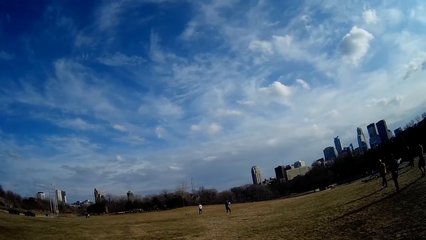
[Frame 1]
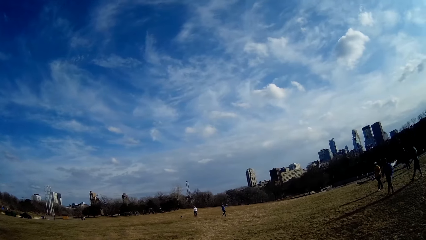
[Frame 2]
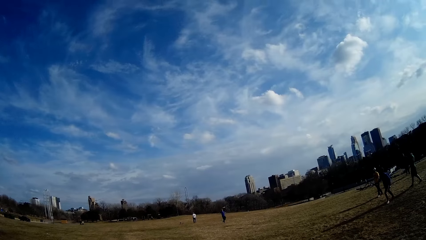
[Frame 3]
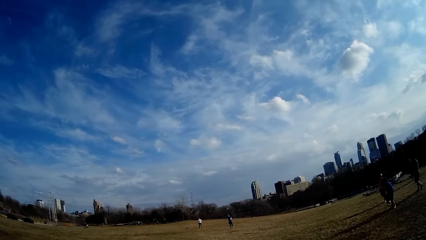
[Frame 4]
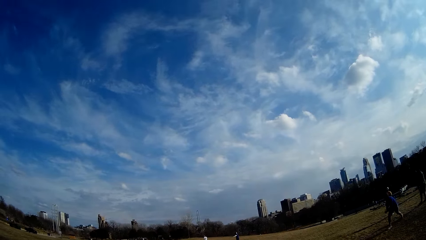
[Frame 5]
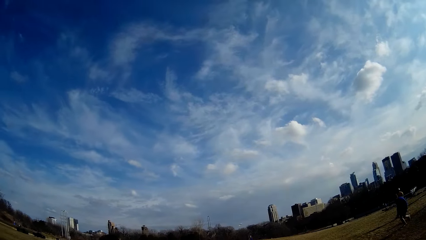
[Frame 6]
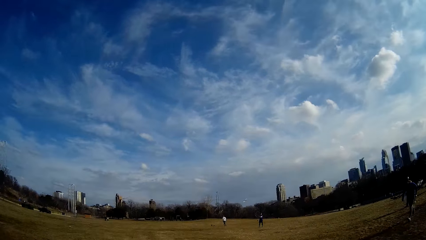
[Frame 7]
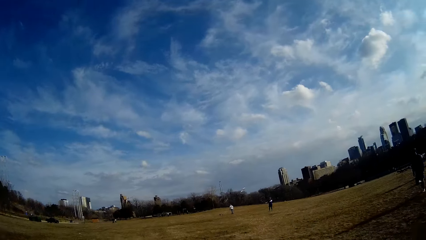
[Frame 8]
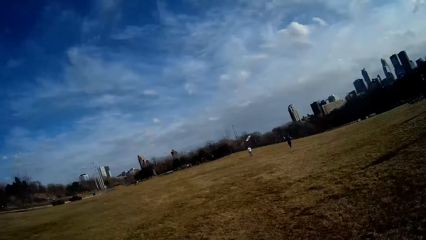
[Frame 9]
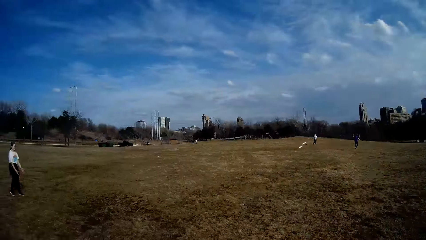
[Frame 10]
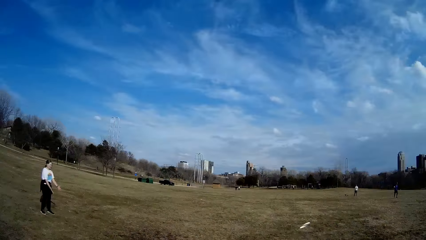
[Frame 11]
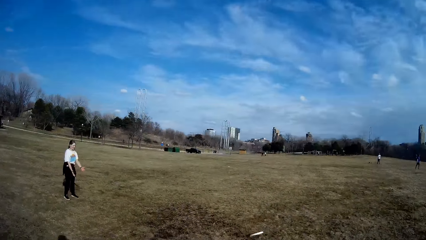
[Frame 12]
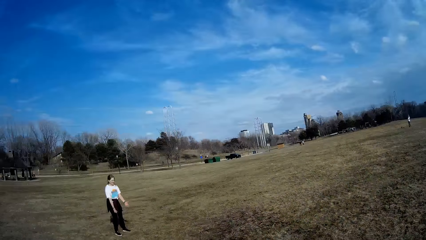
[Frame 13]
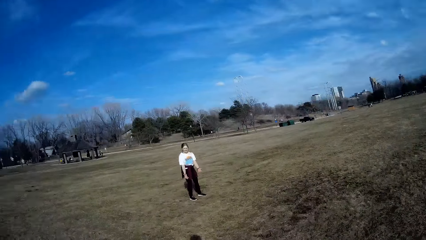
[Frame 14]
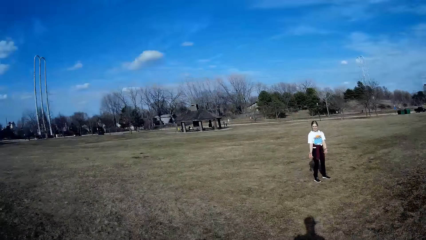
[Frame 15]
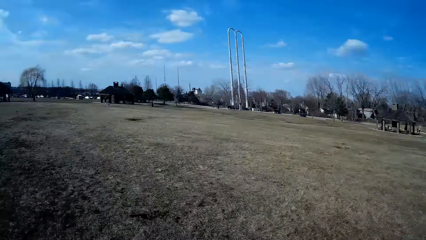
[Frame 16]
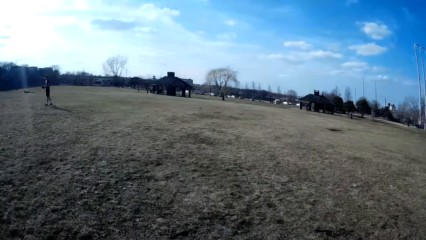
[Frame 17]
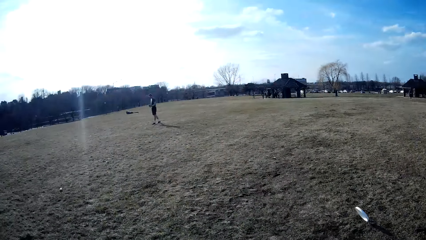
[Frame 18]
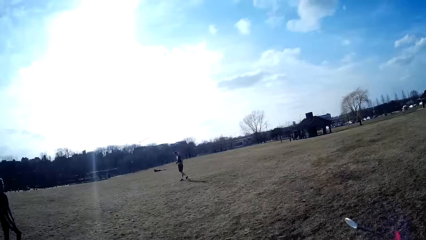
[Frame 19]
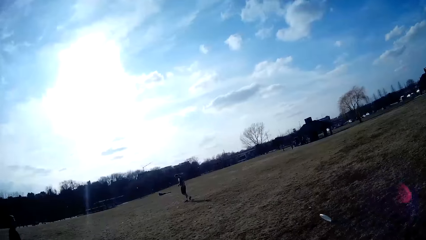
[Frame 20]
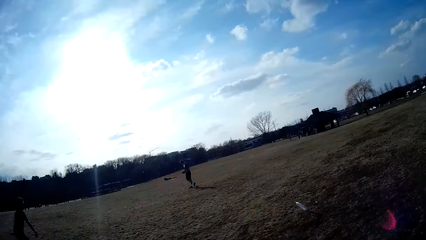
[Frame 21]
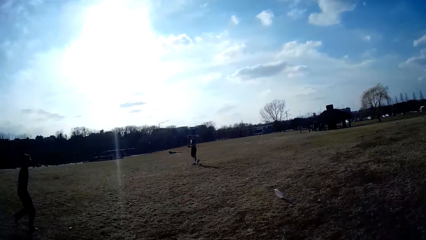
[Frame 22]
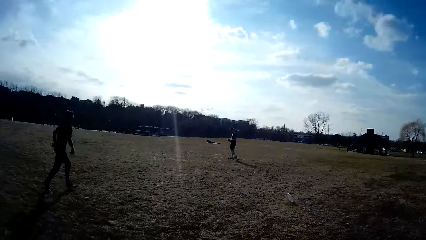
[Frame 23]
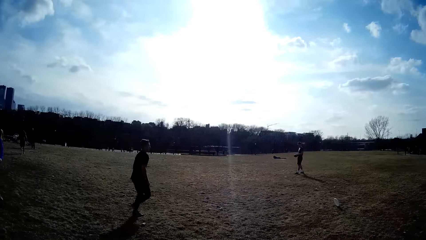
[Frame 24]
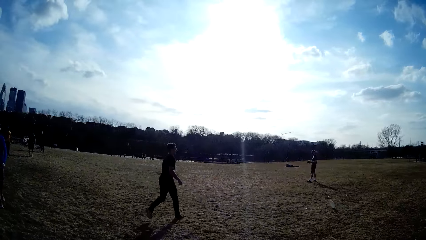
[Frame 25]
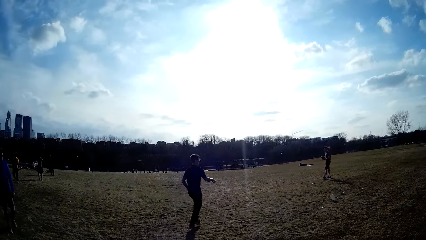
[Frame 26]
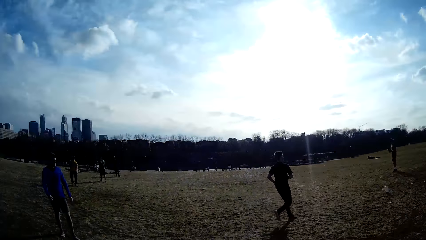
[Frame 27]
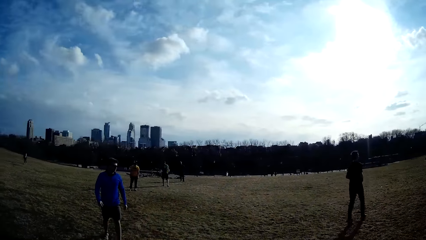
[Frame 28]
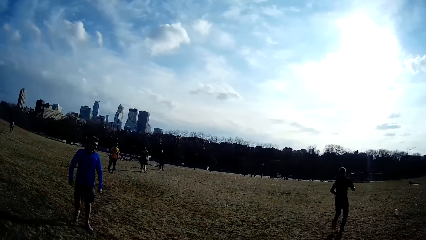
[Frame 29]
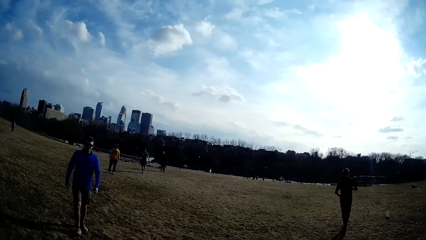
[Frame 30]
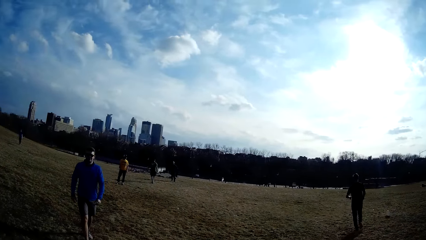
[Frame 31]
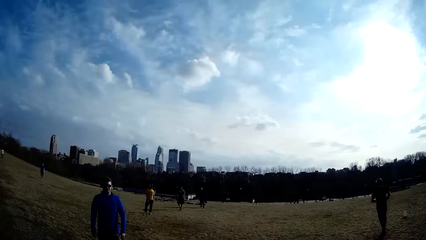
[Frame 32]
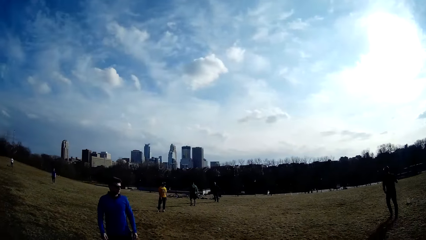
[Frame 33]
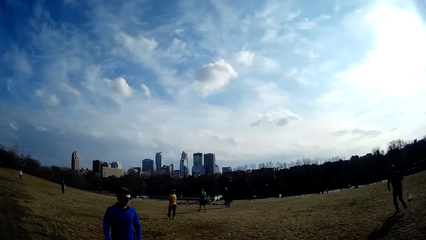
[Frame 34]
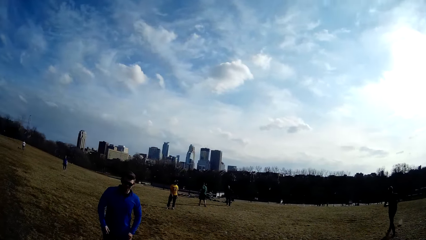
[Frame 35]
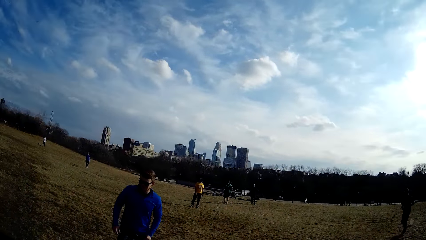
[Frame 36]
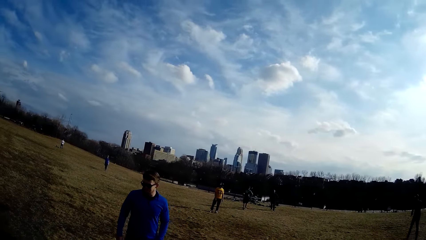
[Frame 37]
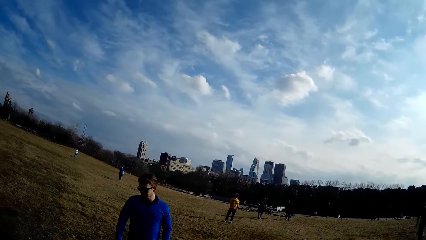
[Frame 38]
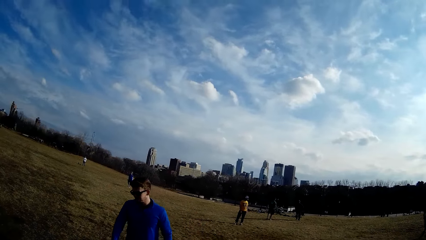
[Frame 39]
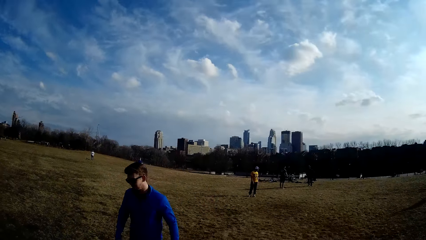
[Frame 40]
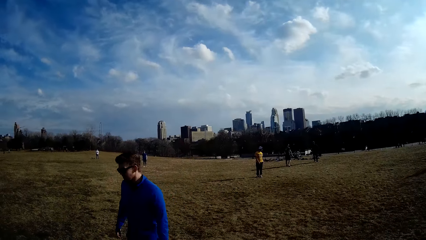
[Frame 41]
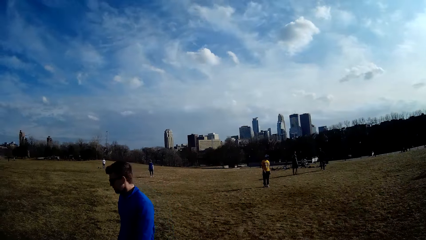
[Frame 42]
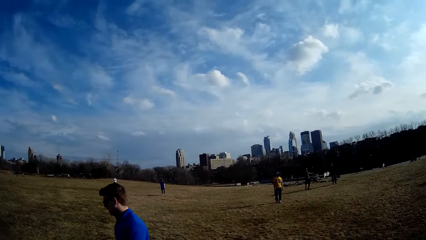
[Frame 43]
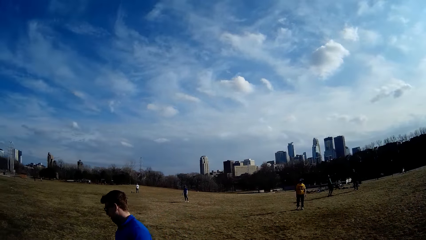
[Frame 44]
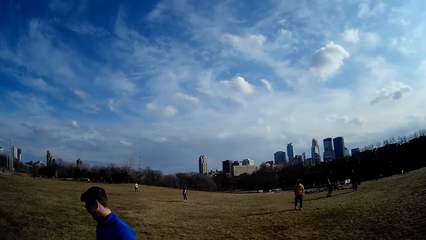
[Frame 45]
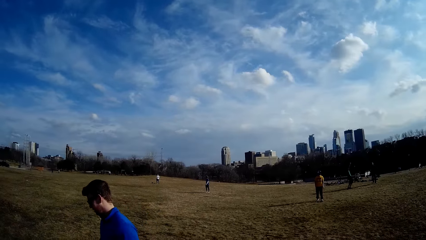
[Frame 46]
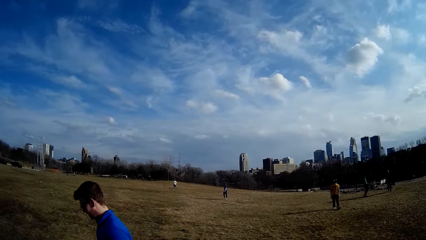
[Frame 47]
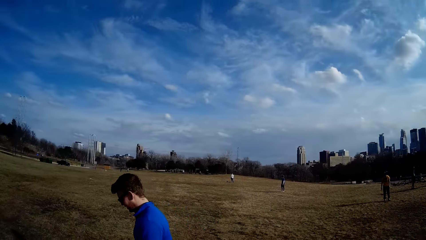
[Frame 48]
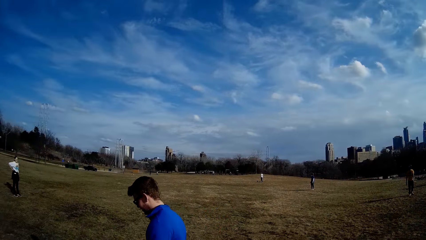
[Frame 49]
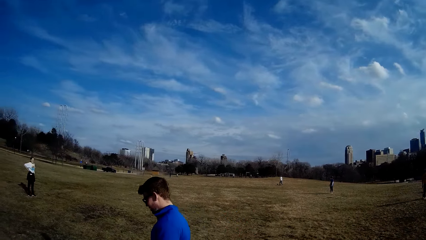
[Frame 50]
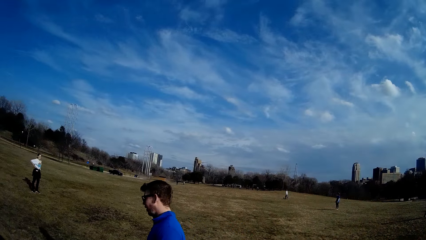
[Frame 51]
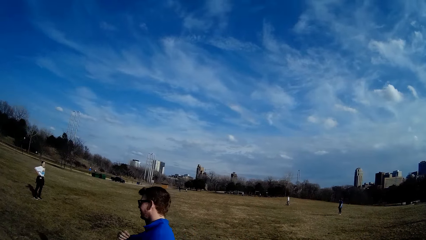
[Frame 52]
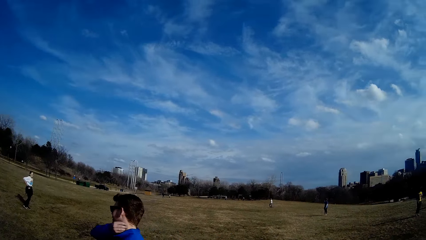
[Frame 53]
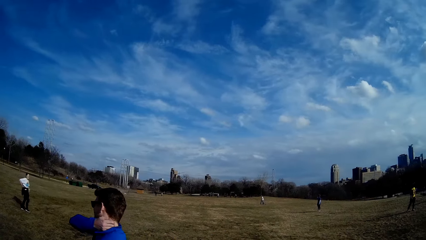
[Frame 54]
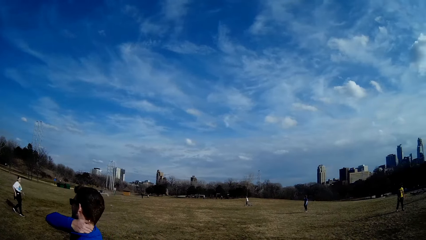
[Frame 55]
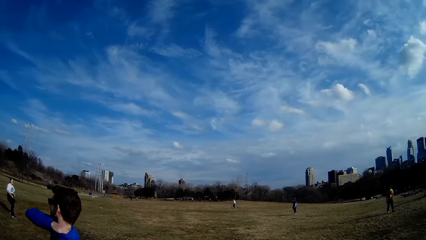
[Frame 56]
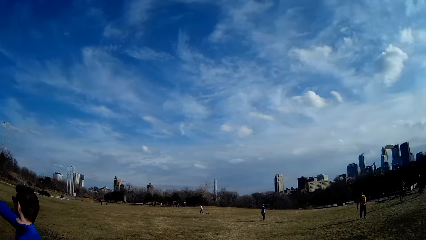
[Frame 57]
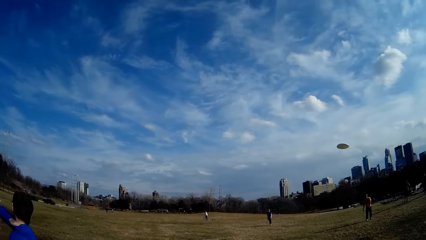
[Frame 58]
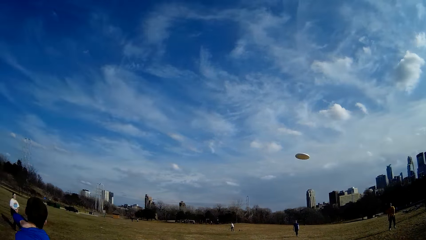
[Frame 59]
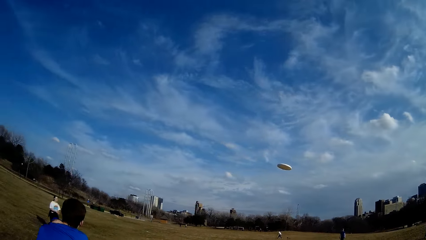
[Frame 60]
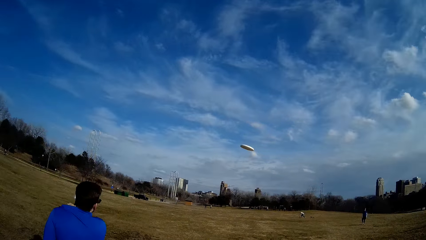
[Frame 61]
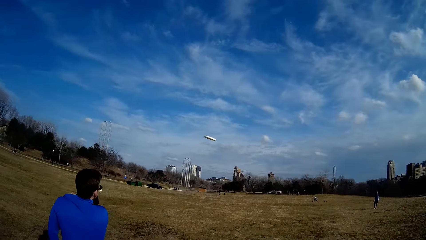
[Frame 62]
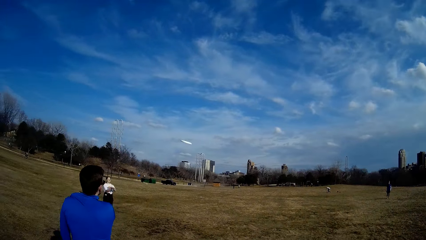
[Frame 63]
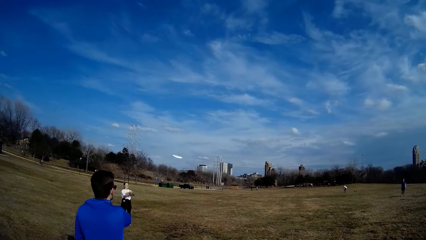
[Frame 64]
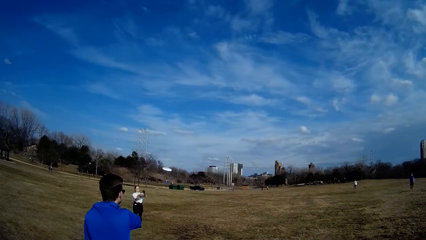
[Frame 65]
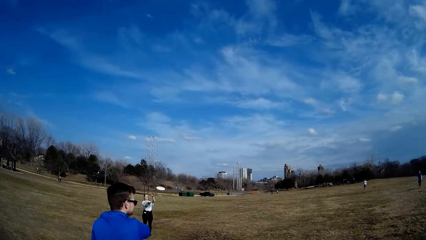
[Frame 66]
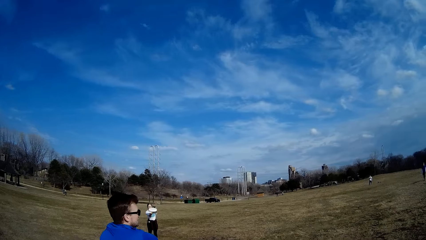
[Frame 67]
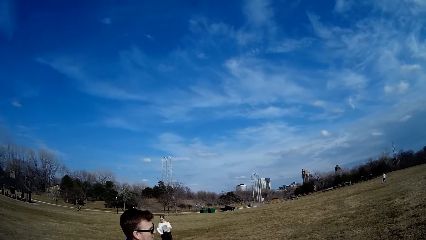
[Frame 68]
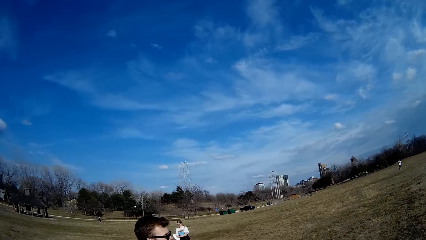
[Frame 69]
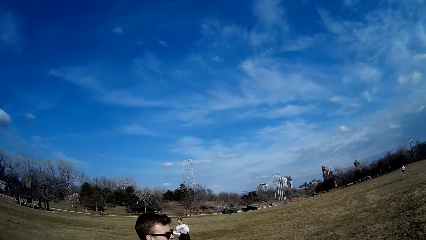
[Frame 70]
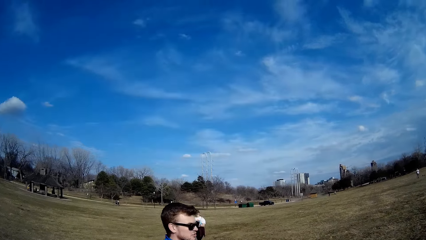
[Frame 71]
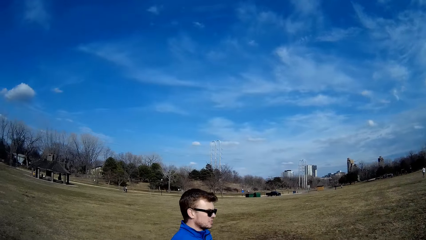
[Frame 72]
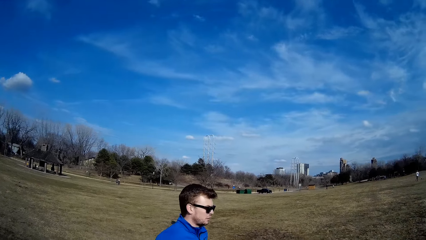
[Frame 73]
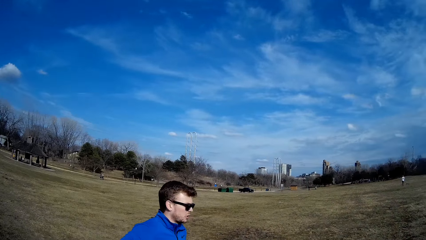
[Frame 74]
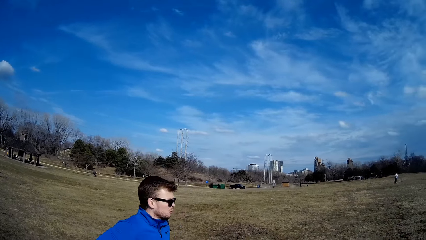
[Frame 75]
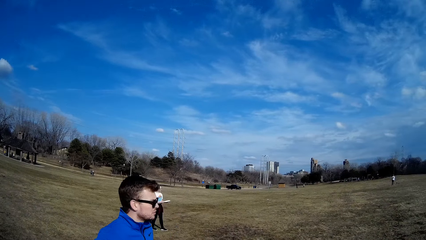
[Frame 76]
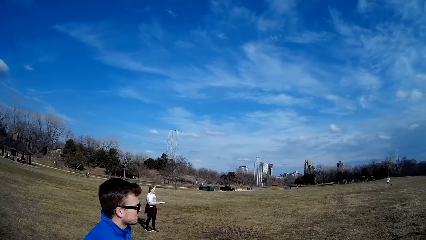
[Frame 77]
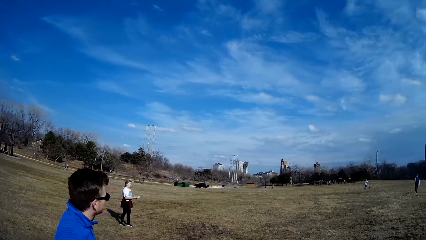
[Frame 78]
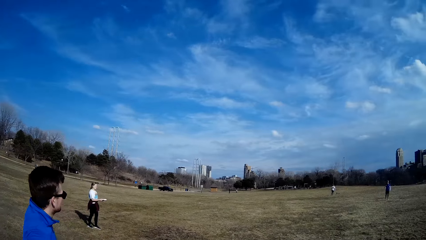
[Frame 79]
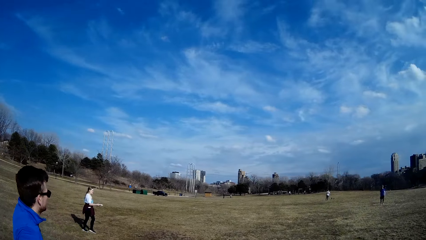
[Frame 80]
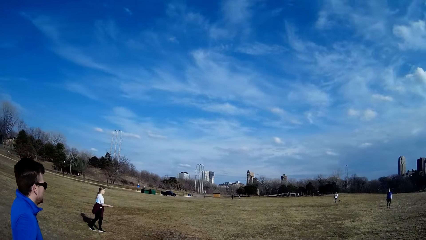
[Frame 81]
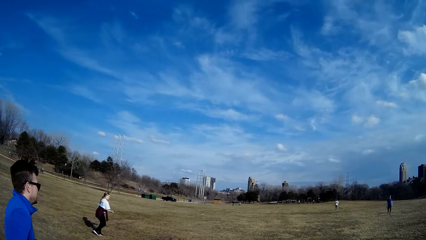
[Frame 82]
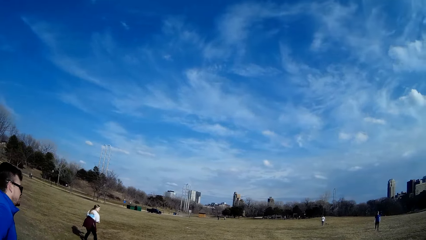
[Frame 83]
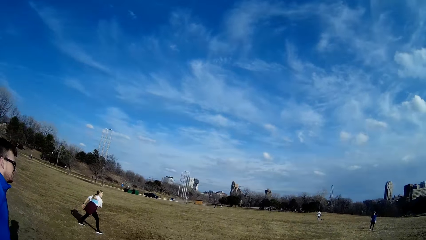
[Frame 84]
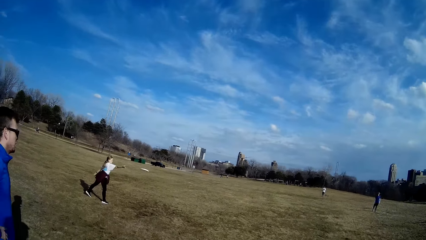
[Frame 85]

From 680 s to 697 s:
A man throws the flying disc. A woman catches the flying disc with both hands.
